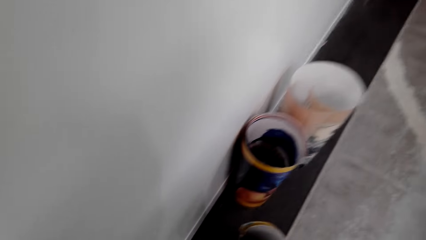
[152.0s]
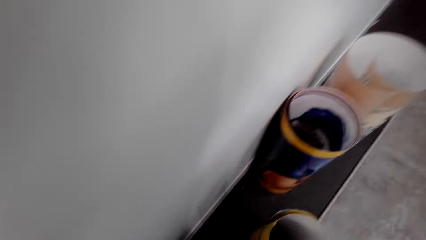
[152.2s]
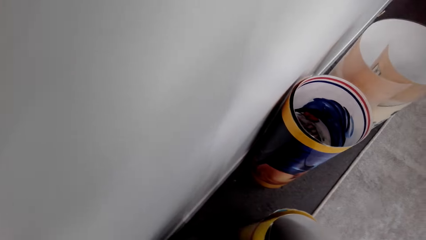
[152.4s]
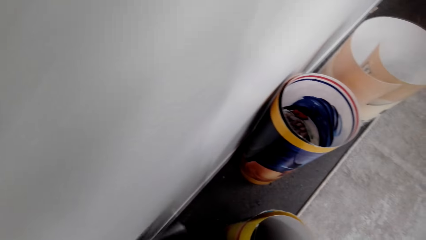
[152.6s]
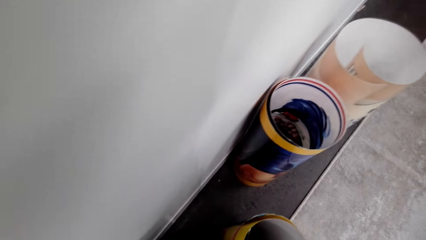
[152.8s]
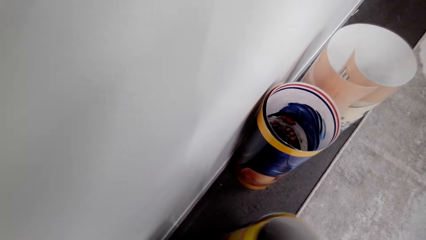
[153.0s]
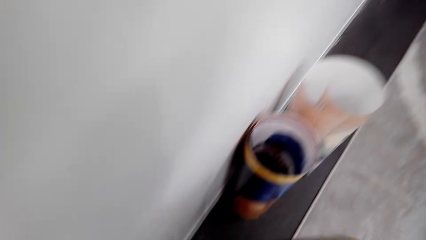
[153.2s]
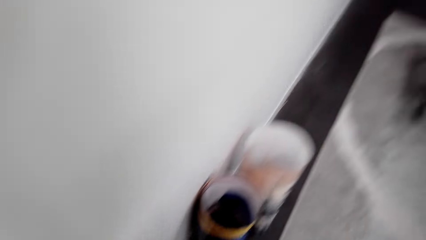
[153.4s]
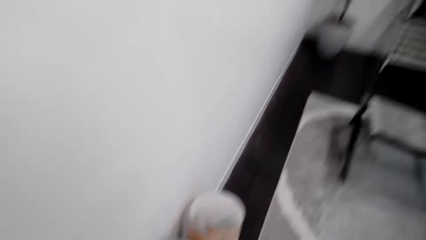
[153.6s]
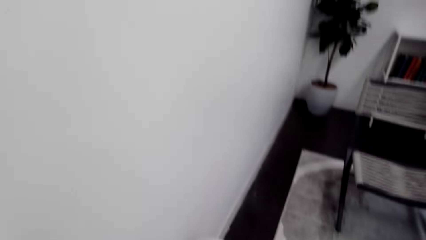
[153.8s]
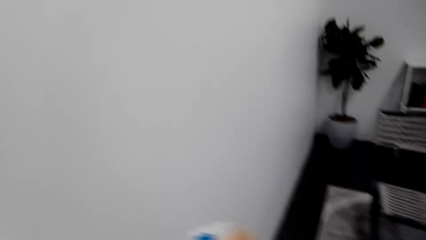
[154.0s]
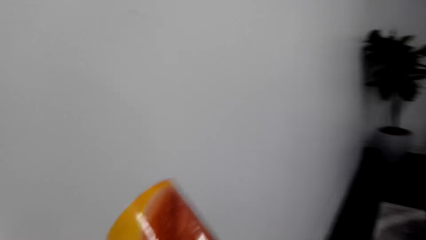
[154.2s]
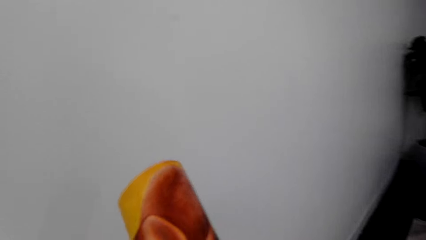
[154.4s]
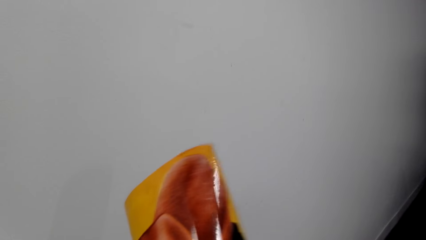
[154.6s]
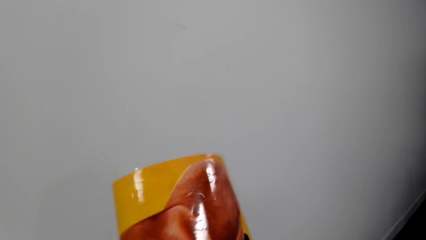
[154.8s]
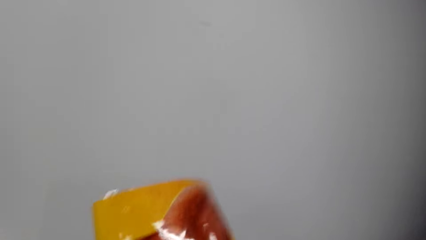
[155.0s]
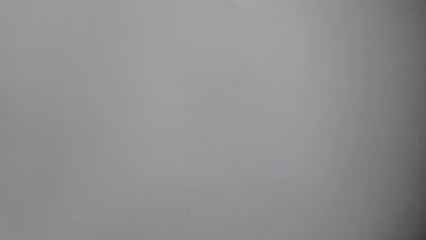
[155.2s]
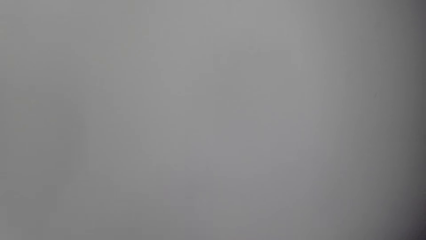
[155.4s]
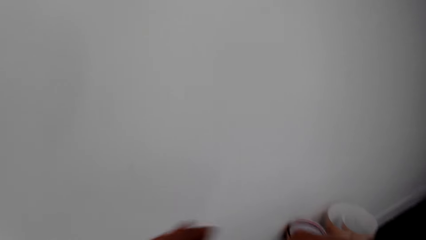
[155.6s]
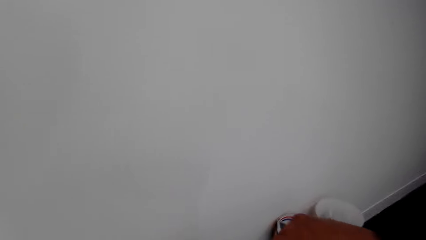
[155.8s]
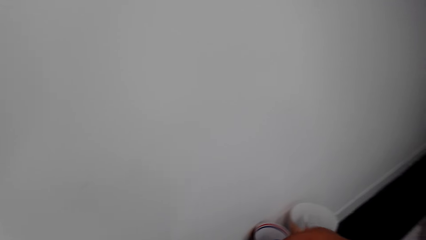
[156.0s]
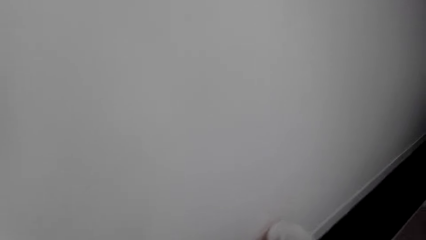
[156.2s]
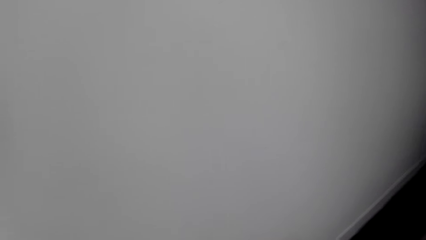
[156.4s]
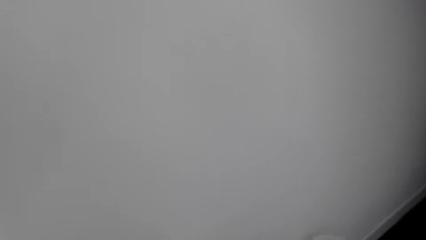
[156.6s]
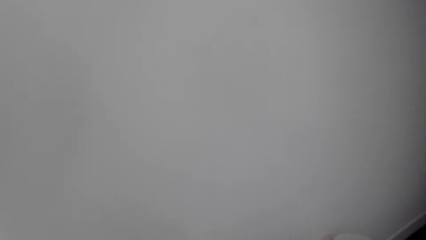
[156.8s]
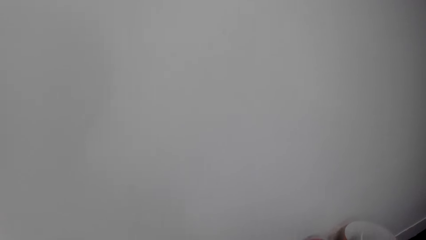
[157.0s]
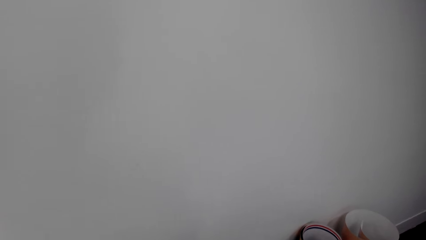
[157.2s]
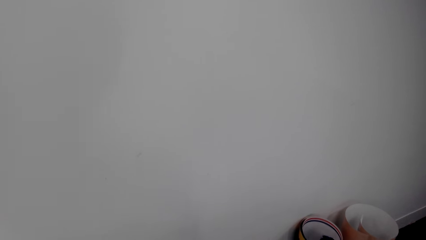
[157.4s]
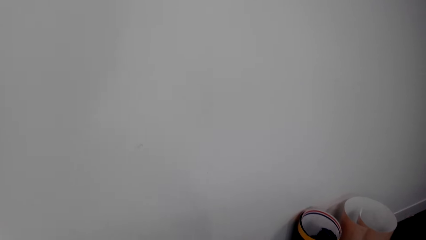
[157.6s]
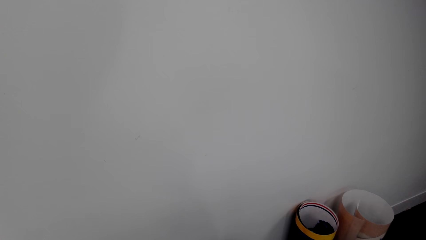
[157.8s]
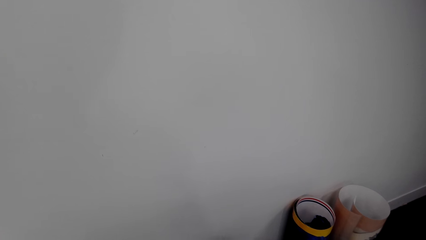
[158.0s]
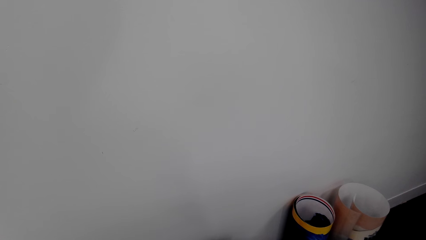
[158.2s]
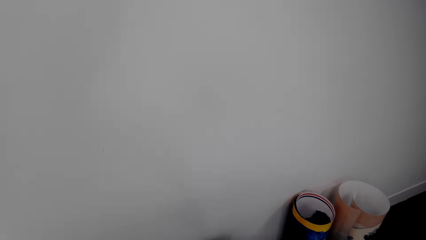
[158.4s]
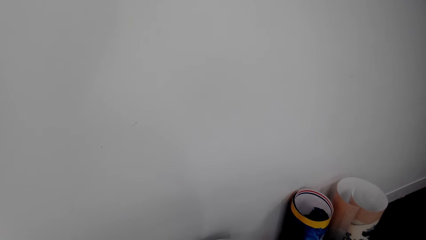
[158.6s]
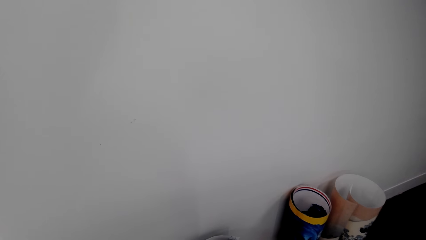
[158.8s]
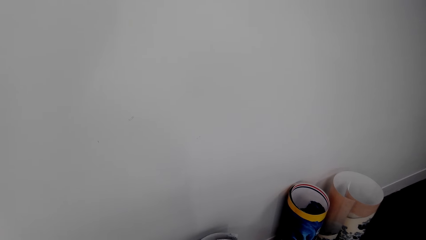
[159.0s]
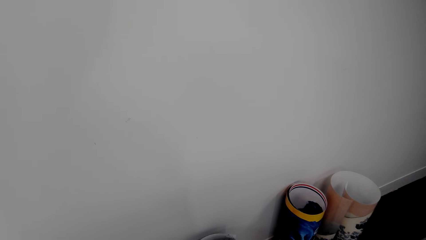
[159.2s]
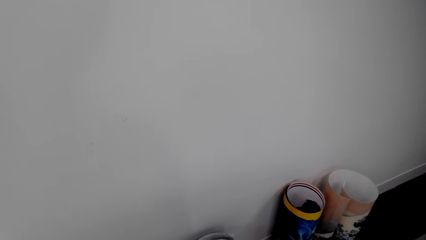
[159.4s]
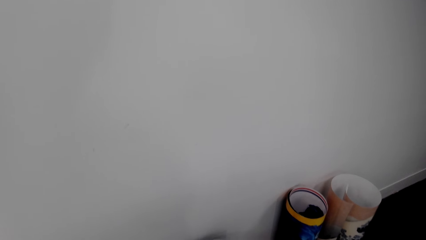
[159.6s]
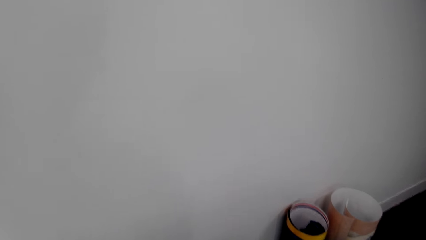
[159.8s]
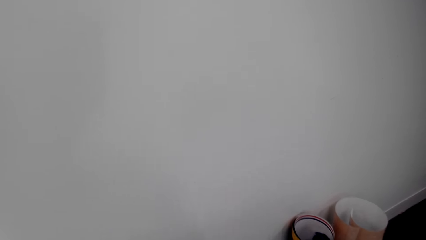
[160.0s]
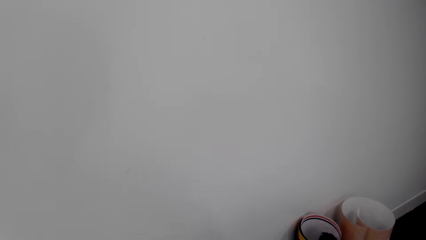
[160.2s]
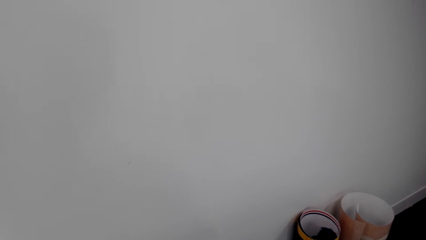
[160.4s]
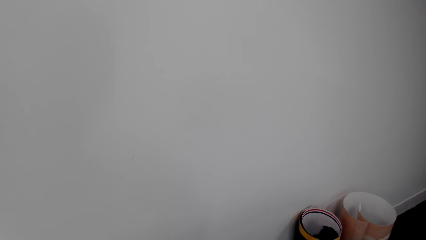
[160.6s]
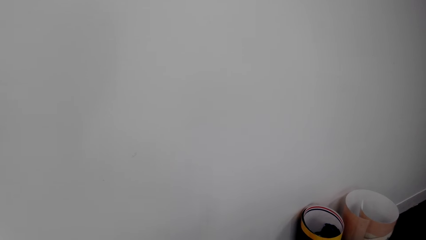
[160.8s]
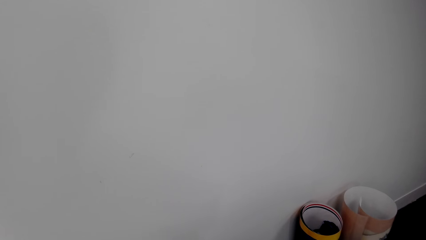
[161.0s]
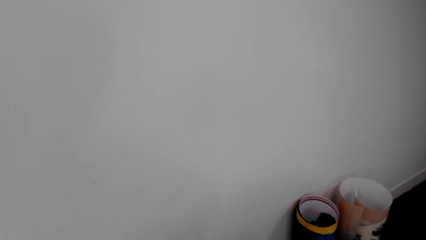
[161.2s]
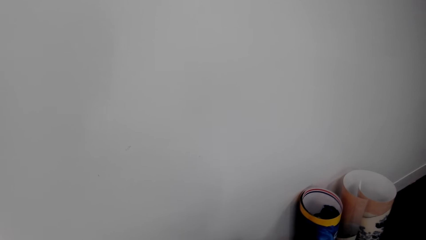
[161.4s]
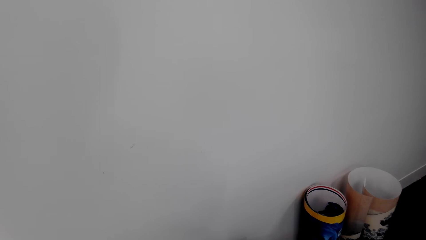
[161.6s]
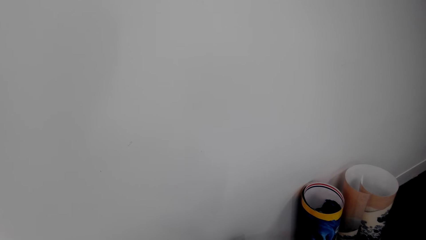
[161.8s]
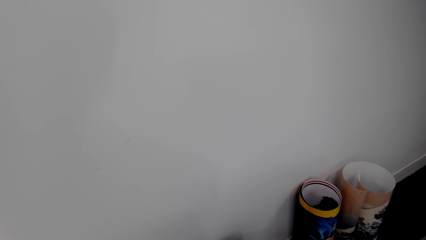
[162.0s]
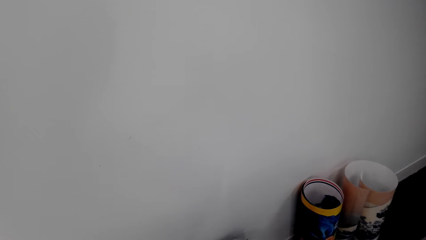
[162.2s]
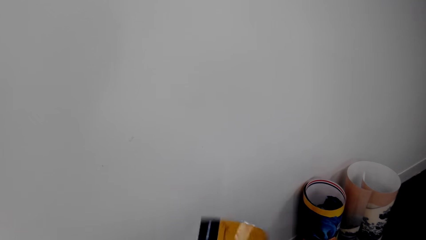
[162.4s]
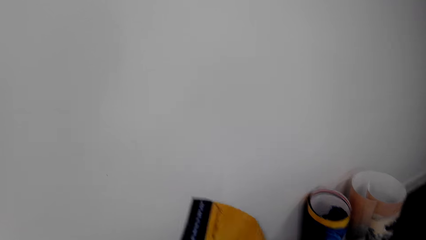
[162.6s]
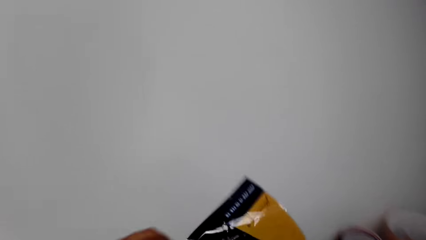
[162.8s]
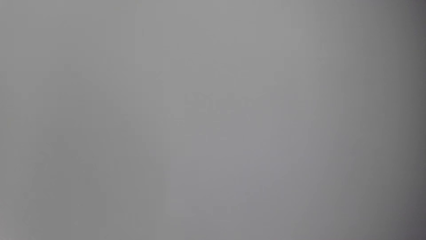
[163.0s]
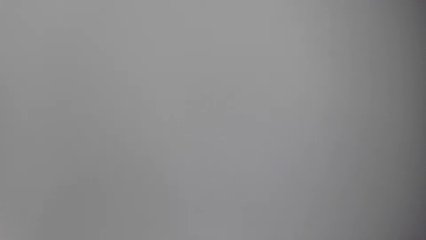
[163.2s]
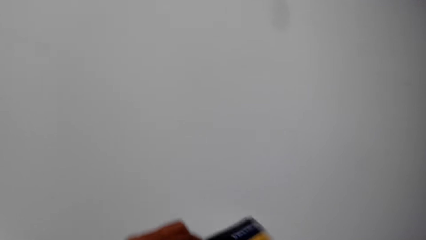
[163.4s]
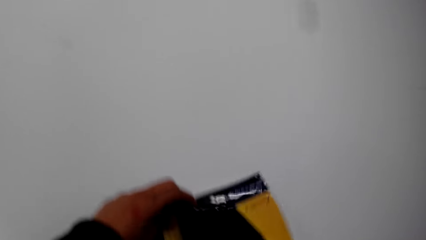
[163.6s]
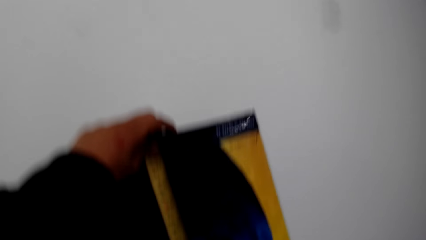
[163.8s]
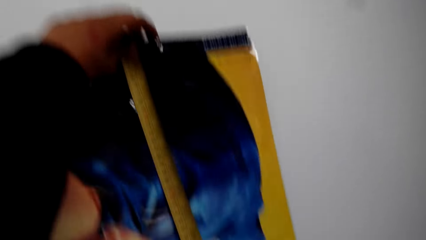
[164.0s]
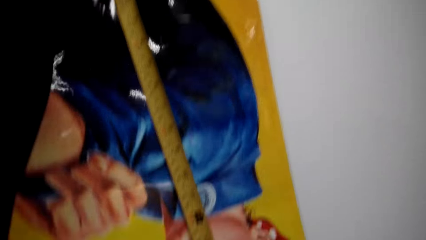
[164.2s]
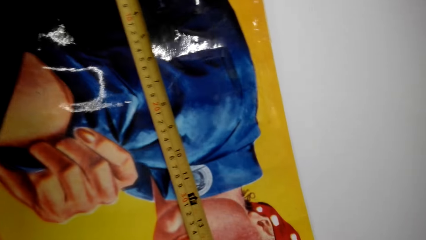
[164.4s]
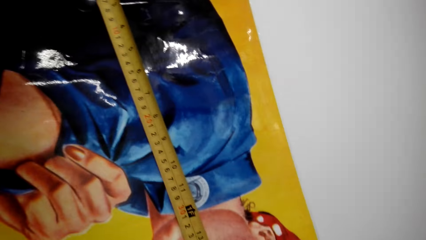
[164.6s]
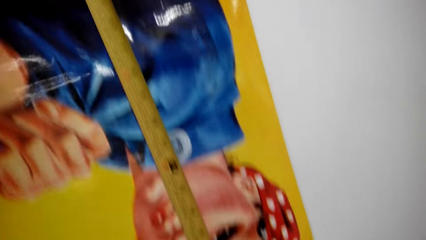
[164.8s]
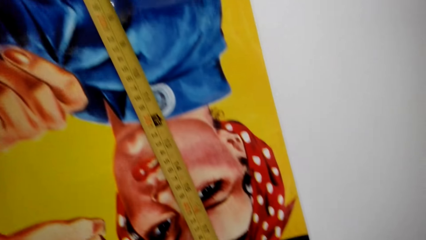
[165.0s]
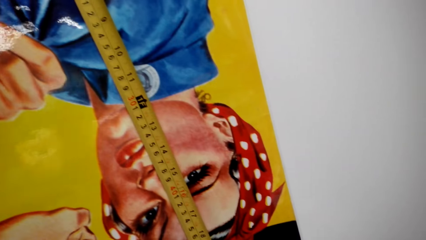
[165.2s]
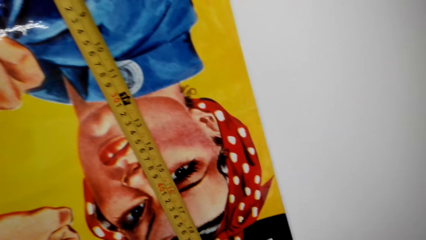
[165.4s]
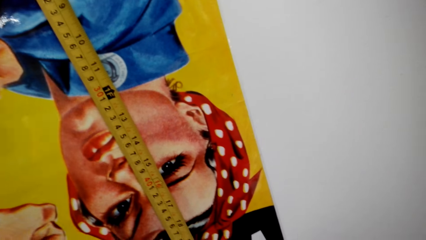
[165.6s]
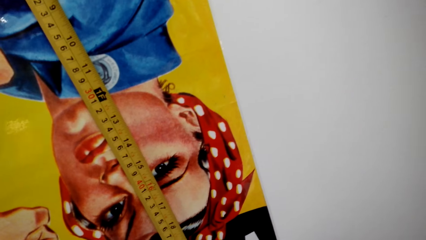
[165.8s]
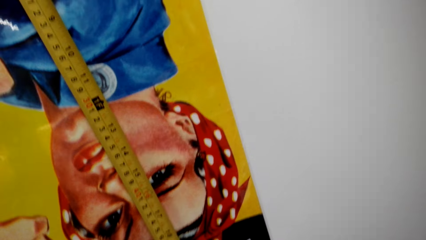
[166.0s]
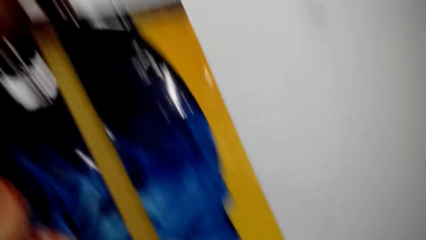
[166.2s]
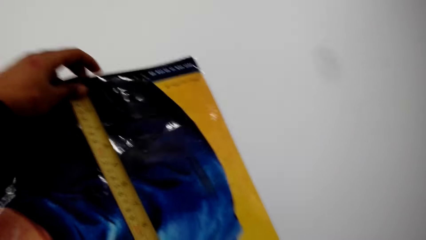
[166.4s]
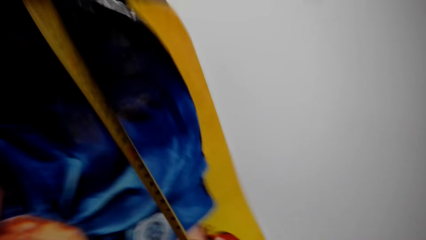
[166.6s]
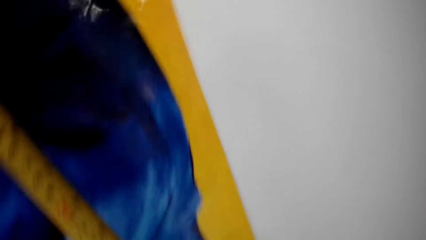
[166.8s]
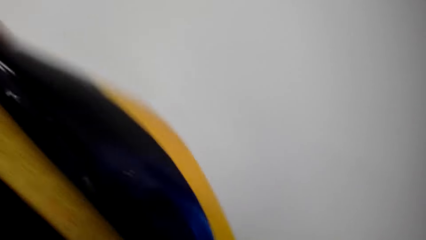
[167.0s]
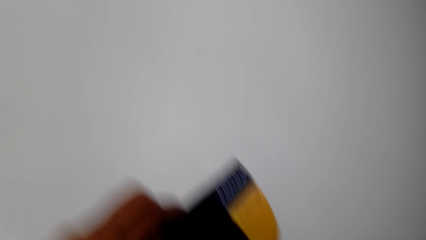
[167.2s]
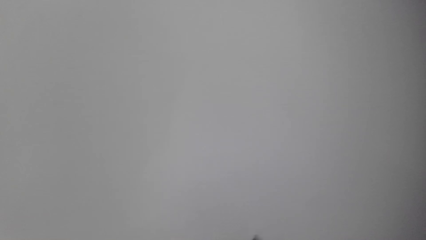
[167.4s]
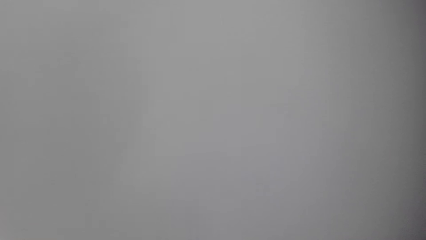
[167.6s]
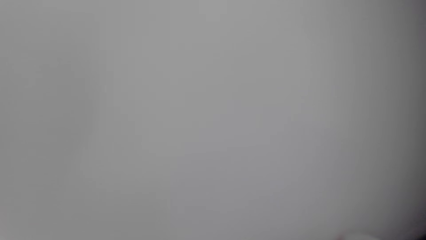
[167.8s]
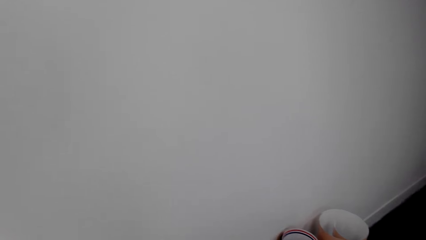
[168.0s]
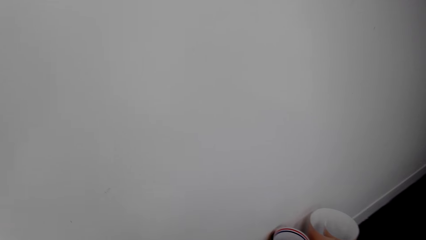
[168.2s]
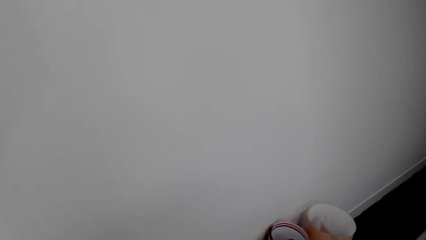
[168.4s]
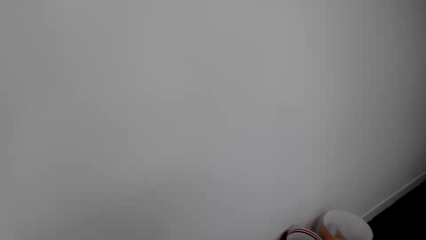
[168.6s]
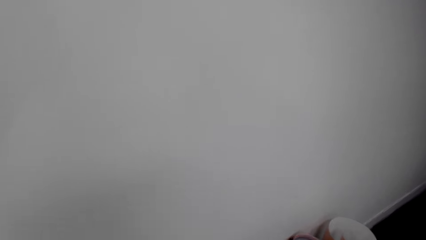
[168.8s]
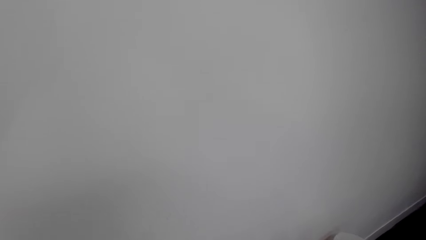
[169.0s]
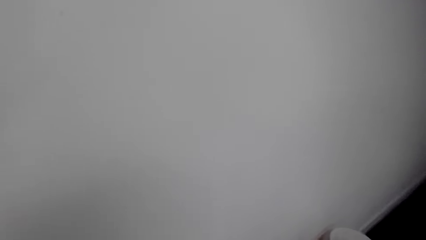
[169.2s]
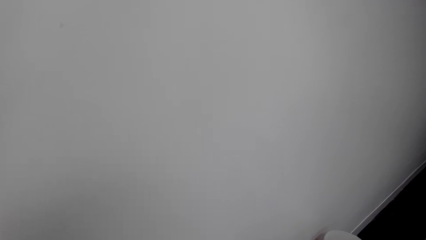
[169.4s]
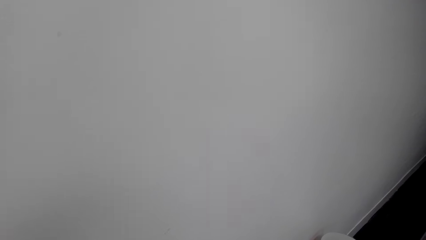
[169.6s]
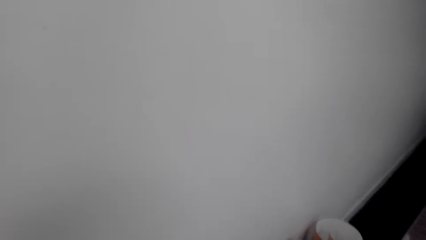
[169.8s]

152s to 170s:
The camera wearer puts the paper roll or poster to the floor. They pick a paper roll. They spread out the poster. They measure the paper roll with a tape measure.
